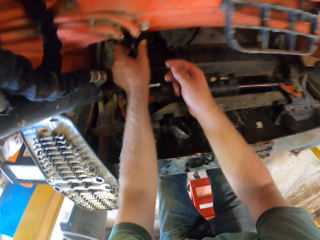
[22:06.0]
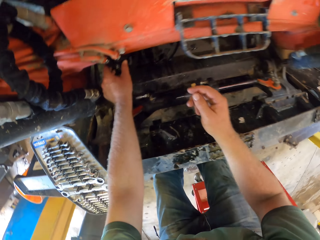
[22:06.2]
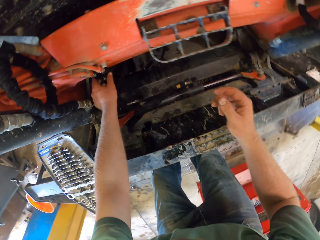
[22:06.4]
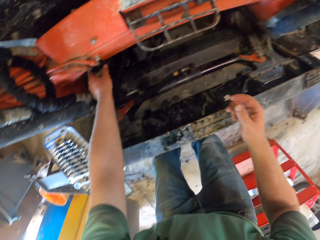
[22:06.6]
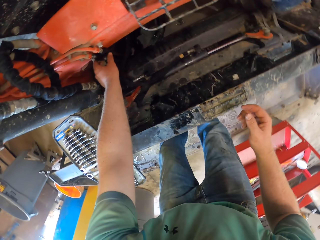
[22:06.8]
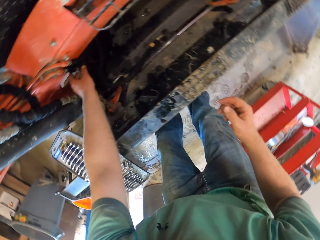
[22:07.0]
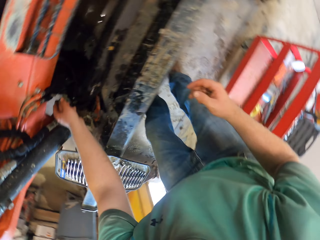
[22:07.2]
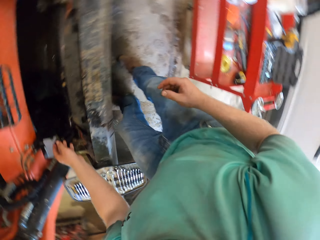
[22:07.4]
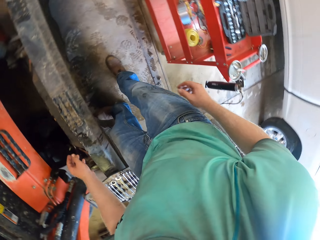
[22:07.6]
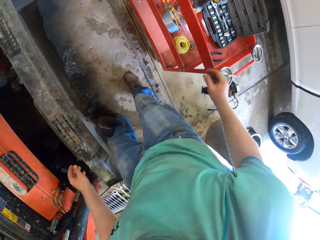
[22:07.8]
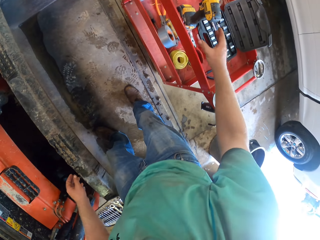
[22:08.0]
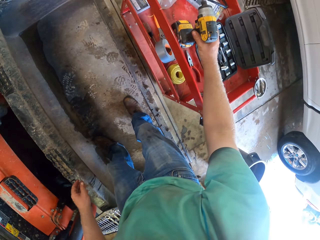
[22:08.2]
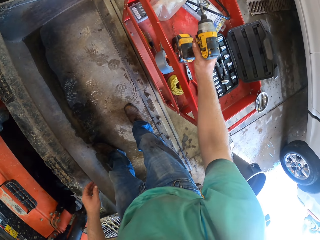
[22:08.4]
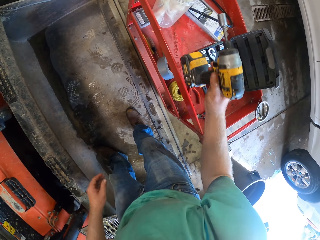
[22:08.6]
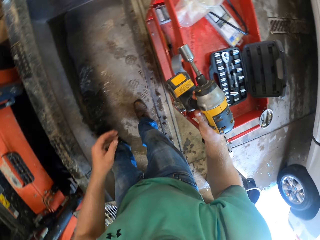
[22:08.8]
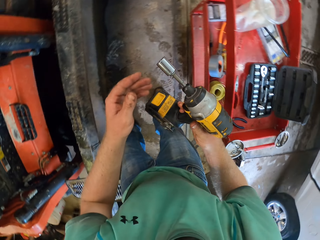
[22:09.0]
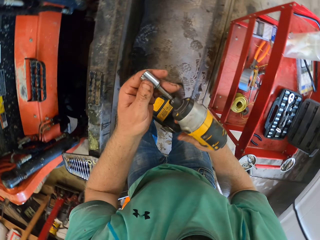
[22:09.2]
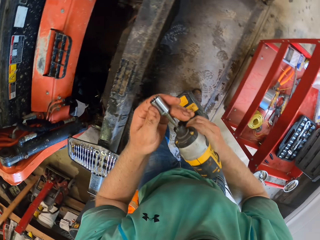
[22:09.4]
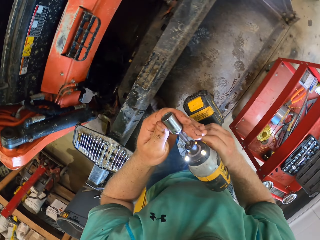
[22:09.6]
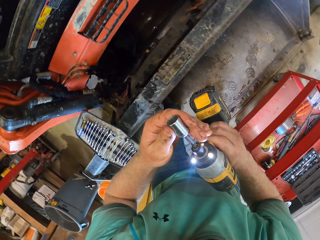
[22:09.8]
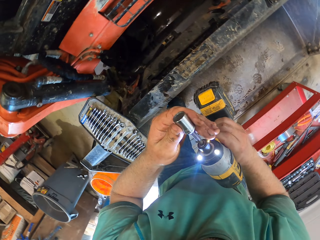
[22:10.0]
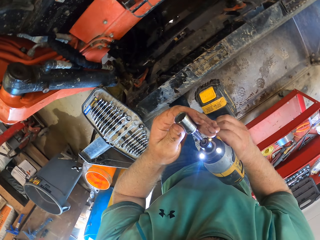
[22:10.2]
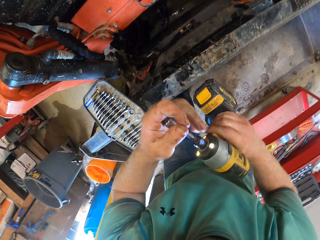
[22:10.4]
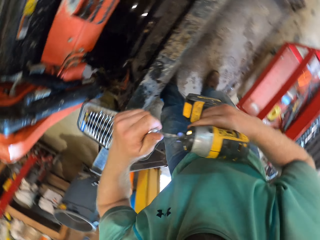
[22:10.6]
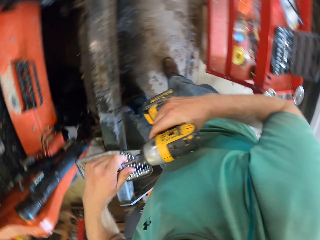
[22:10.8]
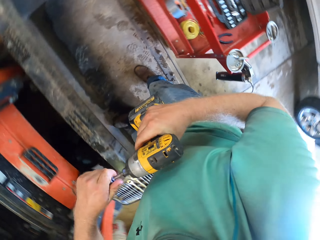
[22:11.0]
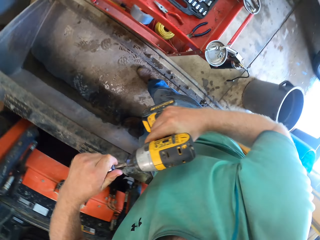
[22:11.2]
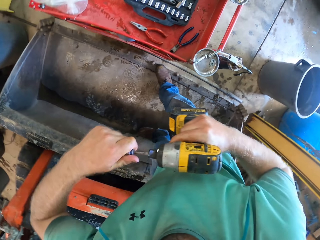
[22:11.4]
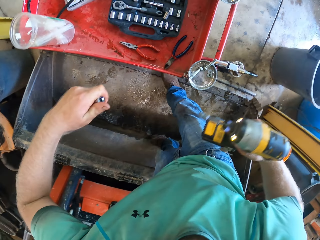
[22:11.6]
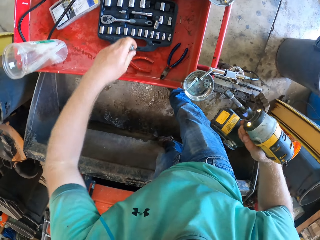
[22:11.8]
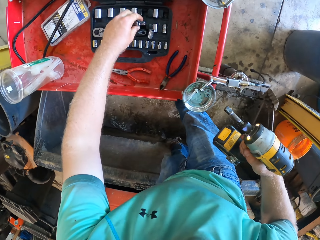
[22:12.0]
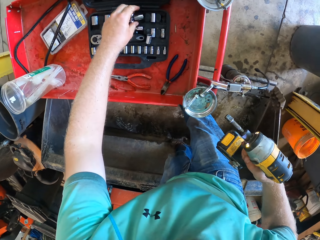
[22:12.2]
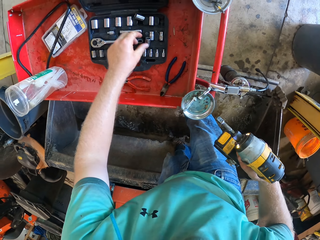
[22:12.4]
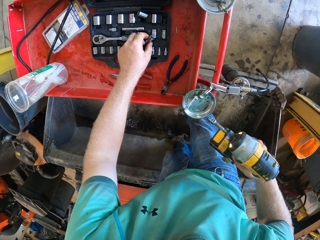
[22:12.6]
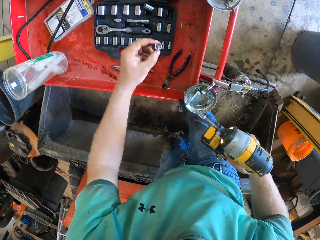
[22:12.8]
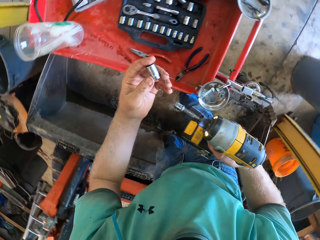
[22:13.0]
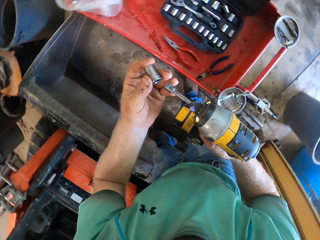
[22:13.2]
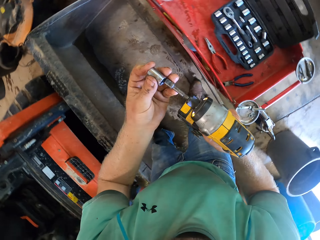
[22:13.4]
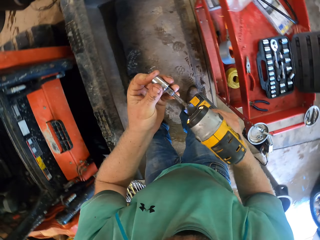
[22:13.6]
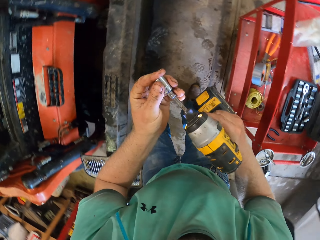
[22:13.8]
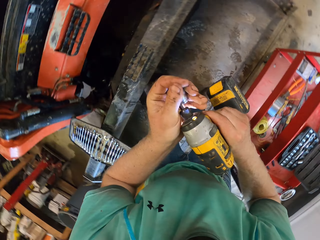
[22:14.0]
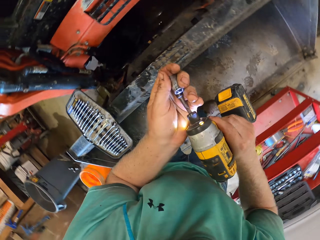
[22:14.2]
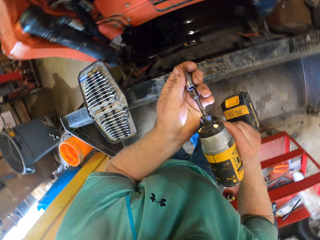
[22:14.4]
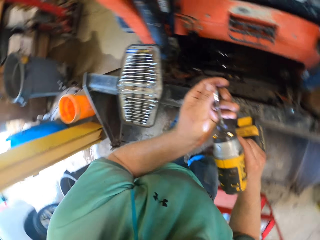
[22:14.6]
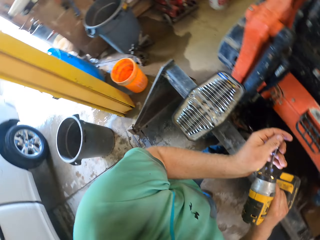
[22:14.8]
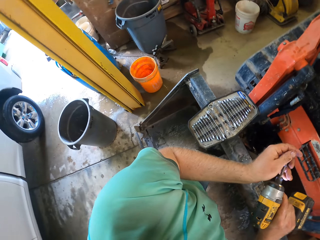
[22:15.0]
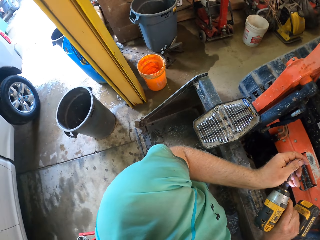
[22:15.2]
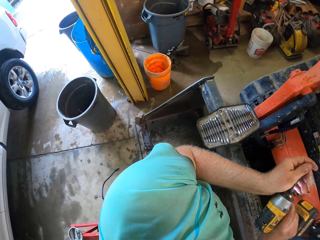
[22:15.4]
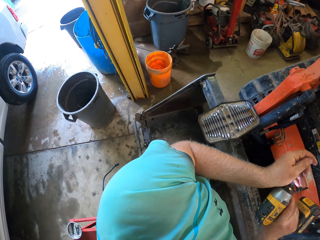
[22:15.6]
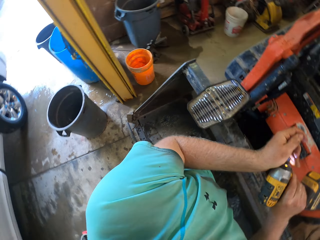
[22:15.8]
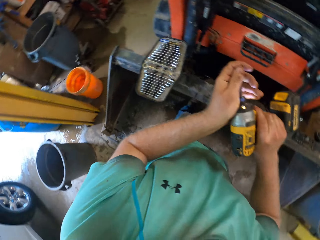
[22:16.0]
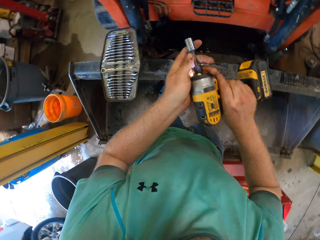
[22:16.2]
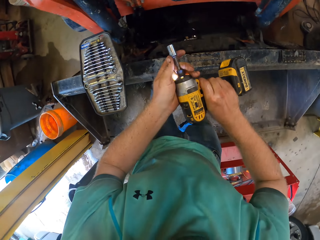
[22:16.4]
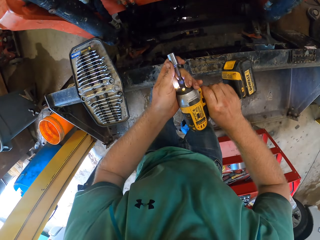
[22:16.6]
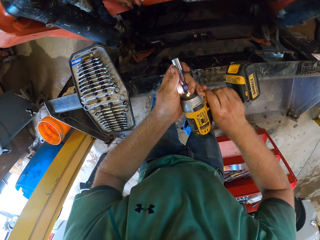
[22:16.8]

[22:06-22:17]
The camera wearer removes his right hand. He carries the cordless drill from the box with his right hand. He holds it with both hands. He removes the drill bit or chuck from the cordless drill with his left hand. He carries the drill bit from the box with his left hand. He drops the chuck and picks up the chuck. He puts the drill bit in the cordless drill with his left hand.

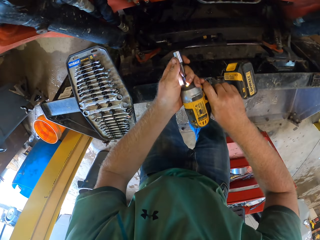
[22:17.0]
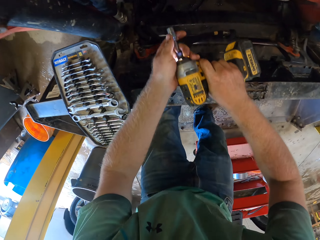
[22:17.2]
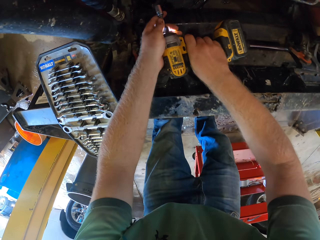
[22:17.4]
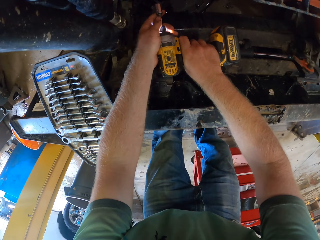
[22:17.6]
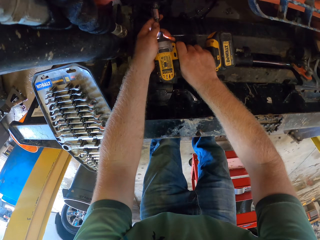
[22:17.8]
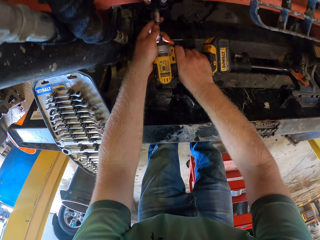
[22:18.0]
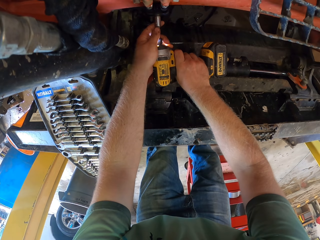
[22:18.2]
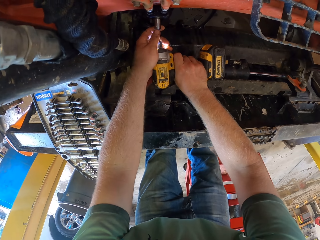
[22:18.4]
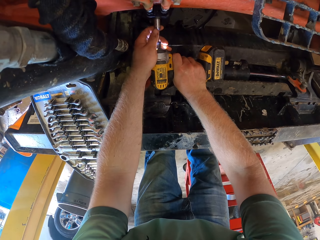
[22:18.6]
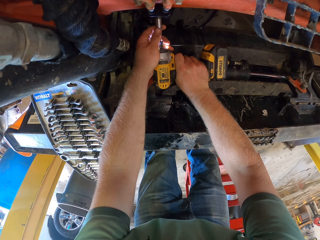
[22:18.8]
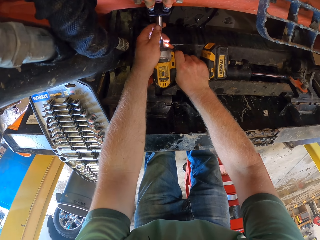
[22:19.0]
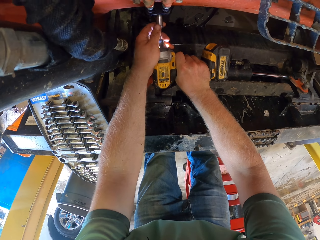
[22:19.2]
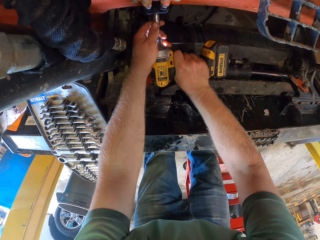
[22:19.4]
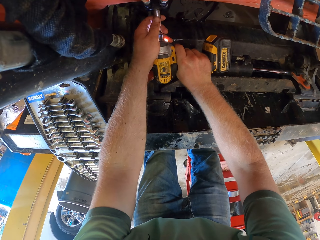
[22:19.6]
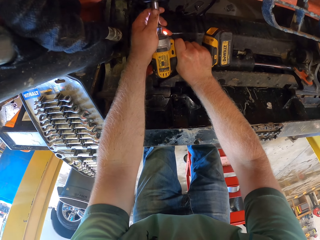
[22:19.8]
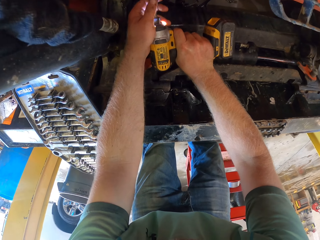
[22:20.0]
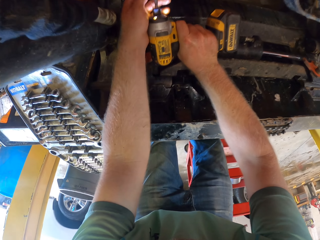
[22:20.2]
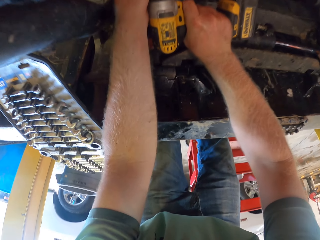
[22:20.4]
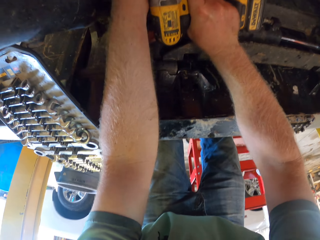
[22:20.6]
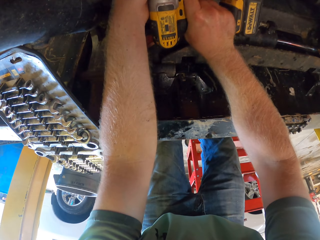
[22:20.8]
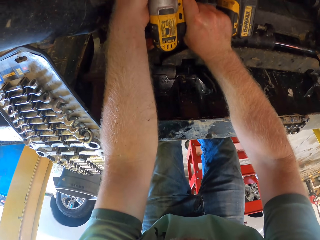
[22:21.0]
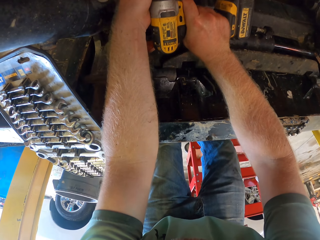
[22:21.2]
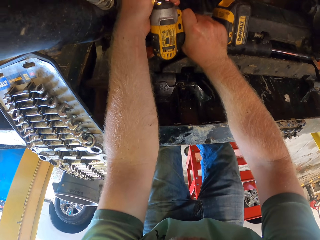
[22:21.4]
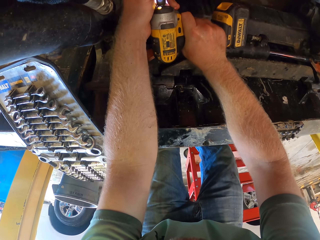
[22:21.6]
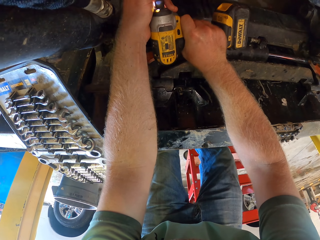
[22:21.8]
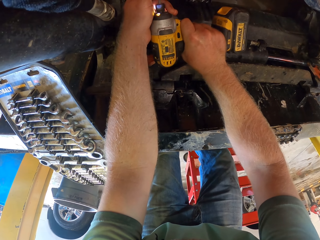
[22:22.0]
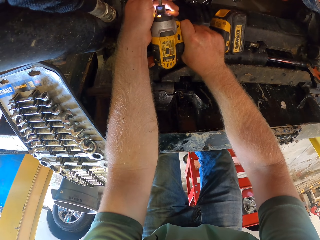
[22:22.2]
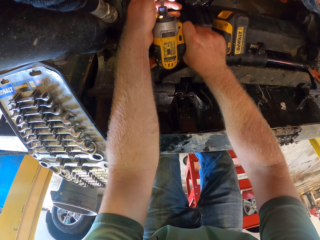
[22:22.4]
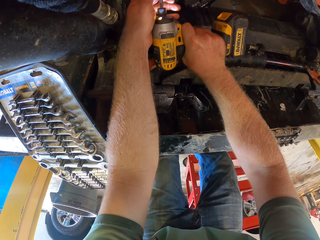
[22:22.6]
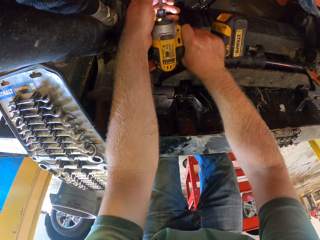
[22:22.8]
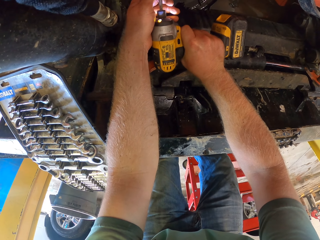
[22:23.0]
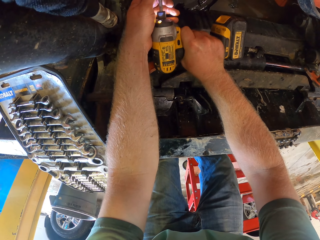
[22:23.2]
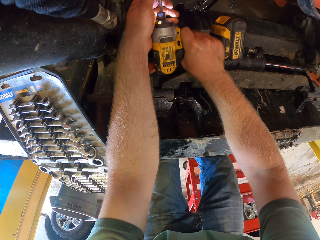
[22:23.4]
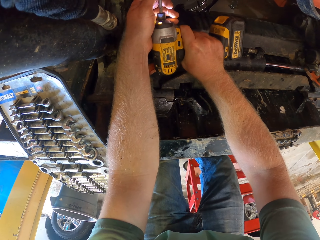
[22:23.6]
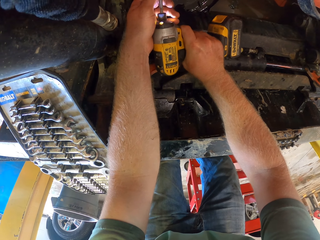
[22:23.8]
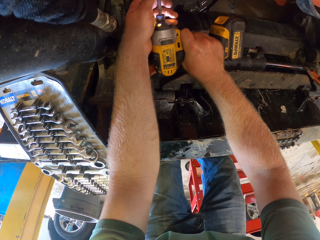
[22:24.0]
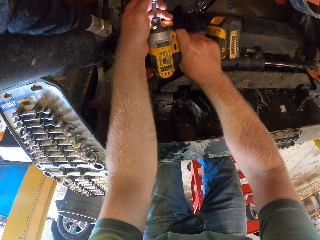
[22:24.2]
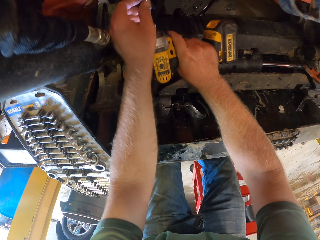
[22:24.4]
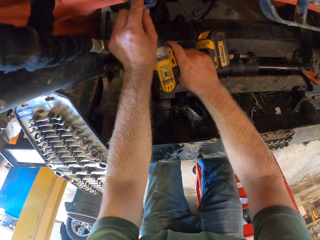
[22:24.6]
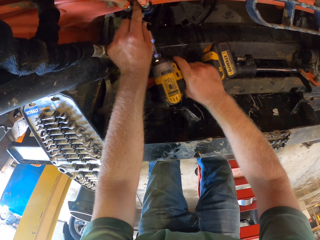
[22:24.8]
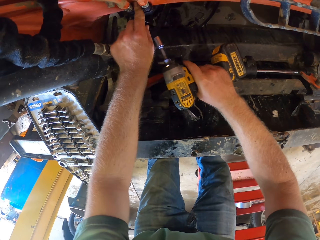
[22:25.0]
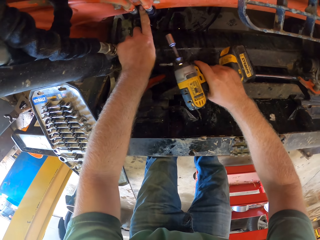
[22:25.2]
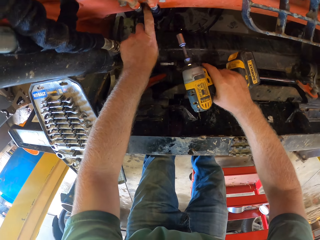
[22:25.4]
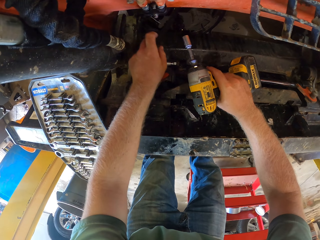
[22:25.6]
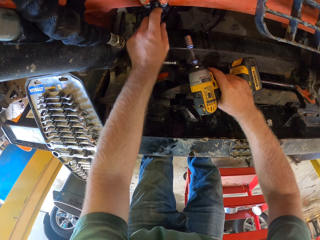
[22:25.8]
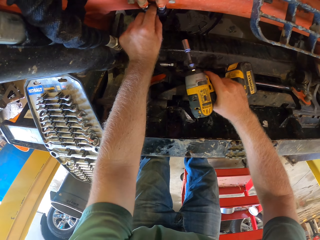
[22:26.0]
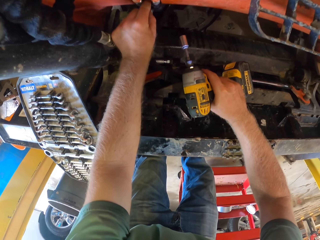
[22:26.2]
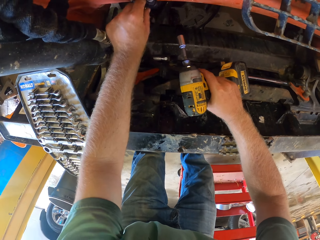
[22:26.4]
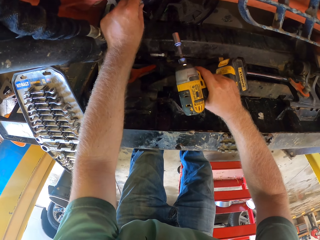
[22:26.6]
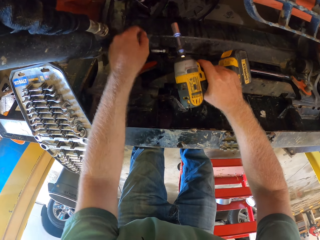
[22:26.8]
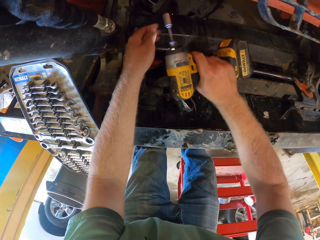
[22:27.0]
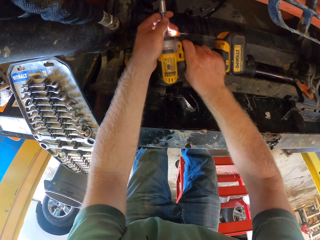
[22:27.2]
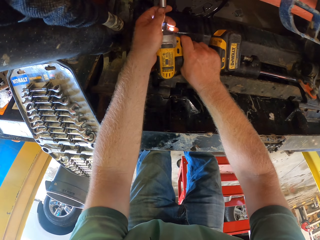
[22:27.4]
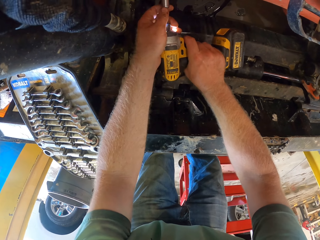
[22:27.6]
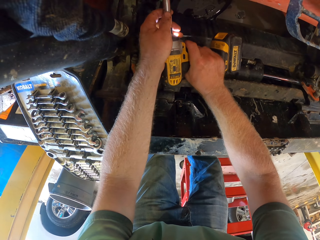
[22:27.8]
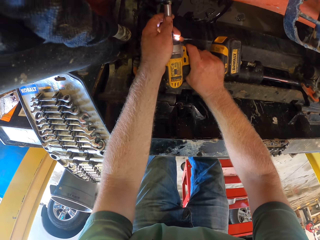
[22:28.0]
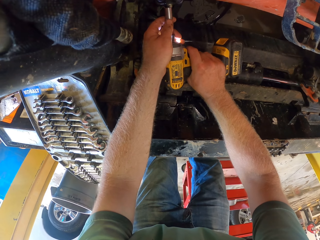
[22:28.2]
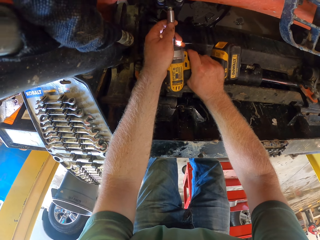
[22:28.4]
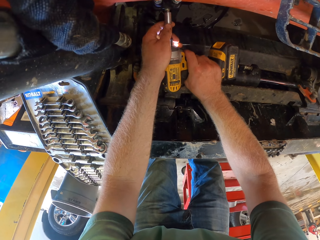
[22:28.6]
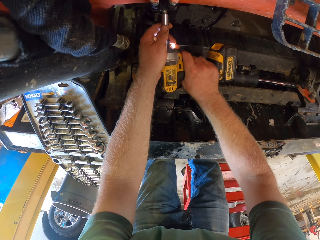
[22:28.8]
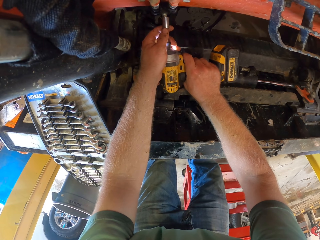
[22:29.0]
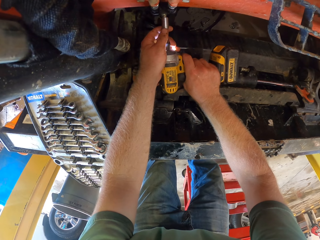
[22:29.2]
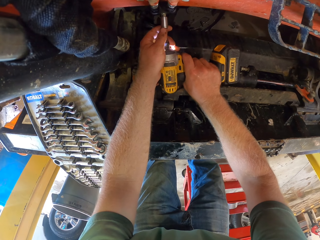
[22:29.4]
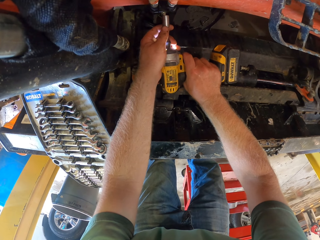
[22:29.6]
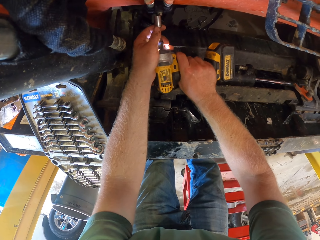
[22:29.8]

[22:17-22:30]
The camera wearer tightens the bolt with the cordless drill in both hands. They place it on something. They remove the drill. They remove something from an object. They place the drill on something.
